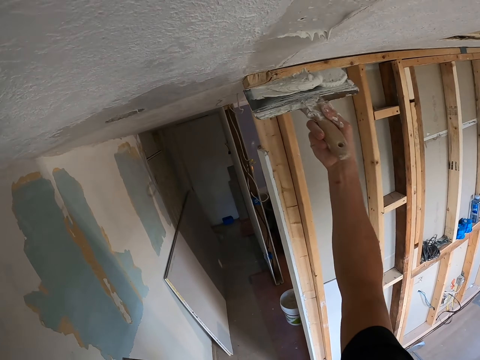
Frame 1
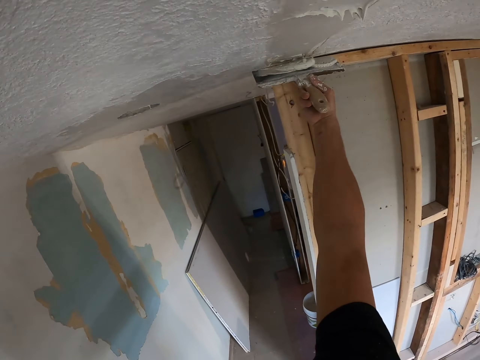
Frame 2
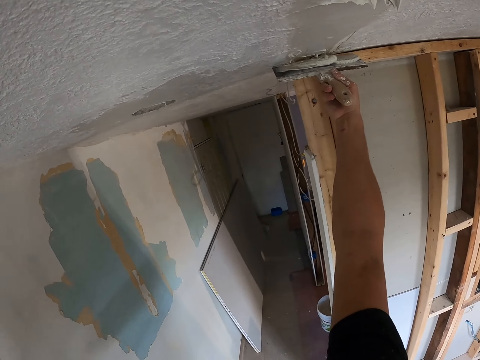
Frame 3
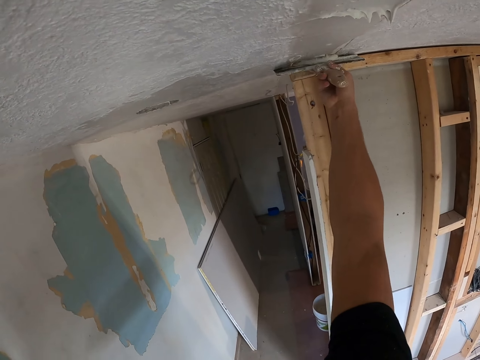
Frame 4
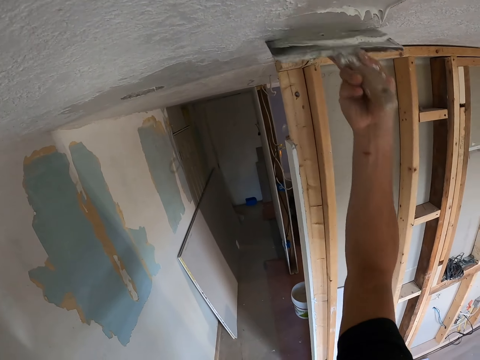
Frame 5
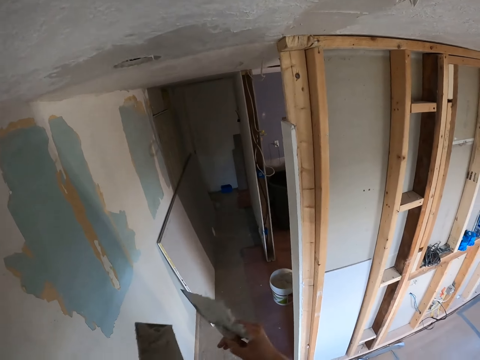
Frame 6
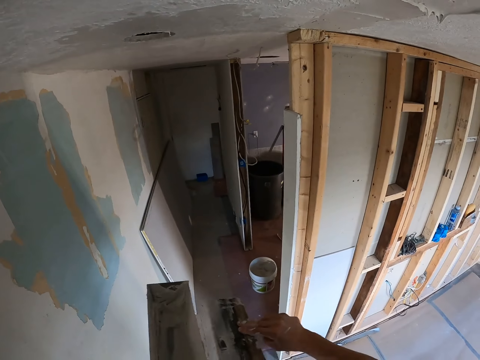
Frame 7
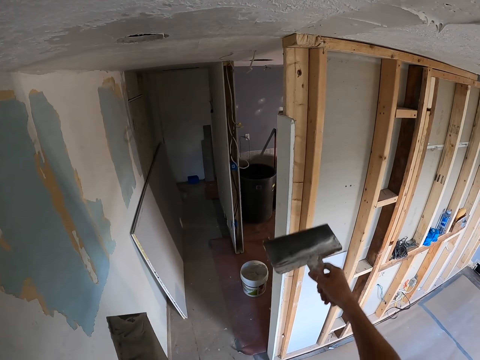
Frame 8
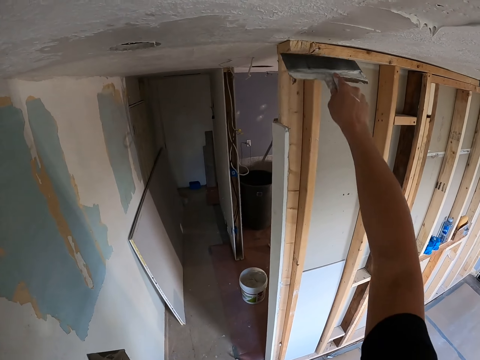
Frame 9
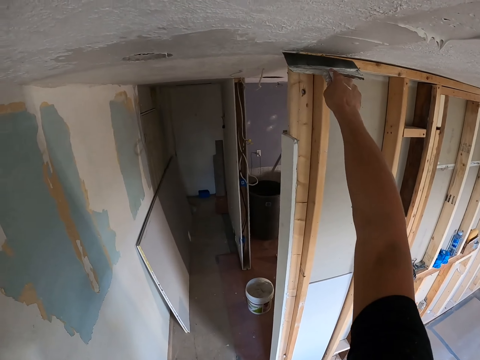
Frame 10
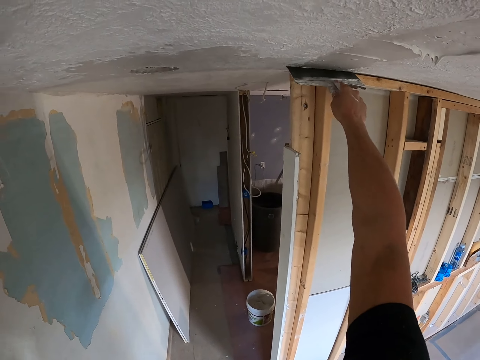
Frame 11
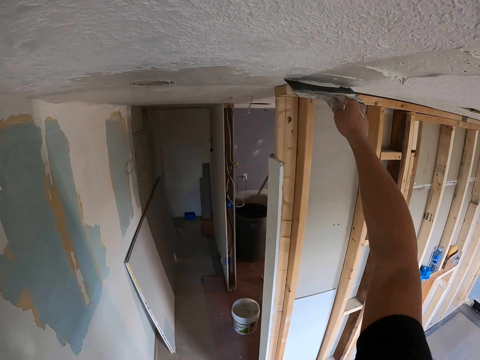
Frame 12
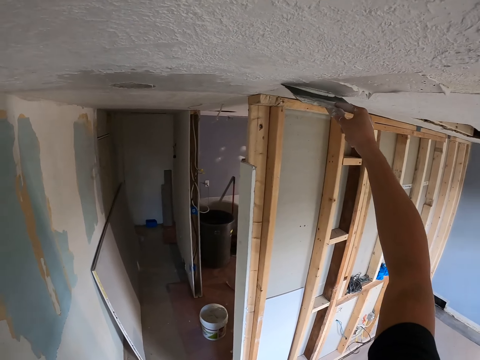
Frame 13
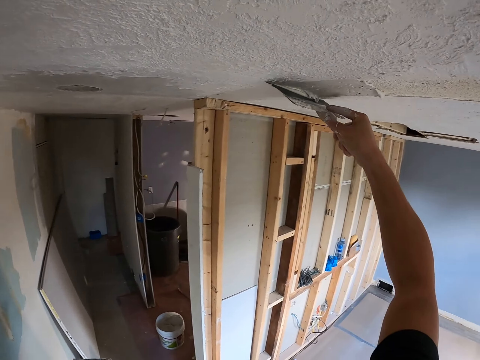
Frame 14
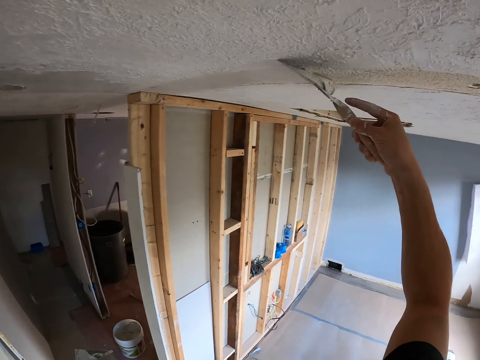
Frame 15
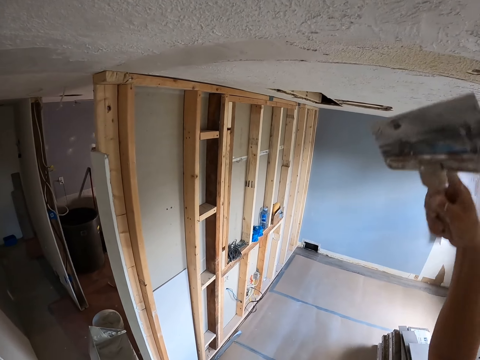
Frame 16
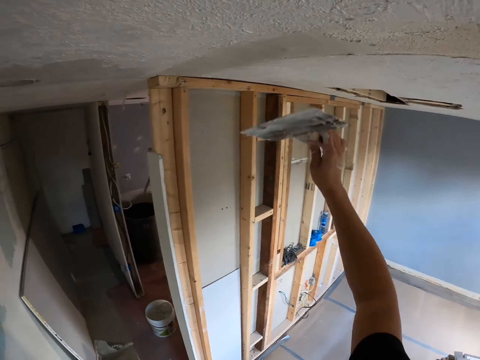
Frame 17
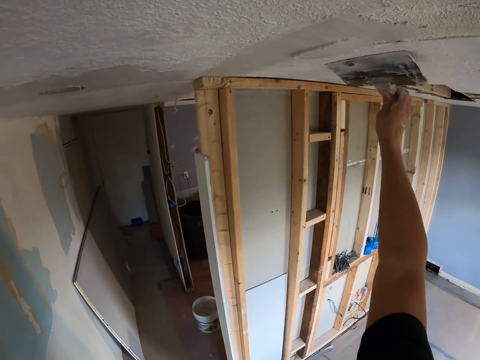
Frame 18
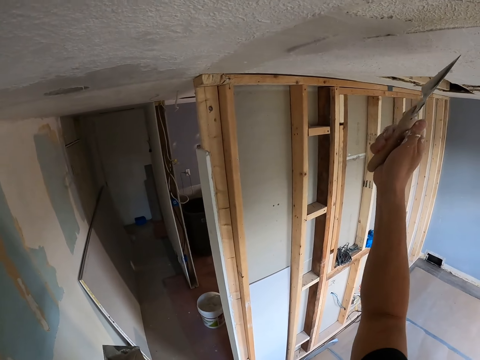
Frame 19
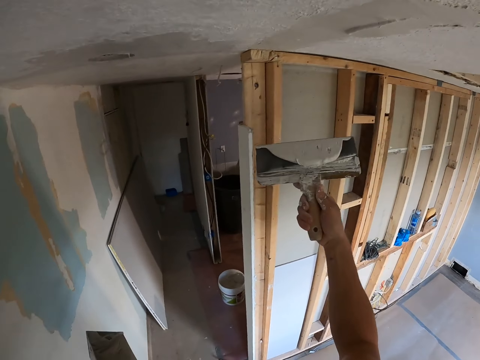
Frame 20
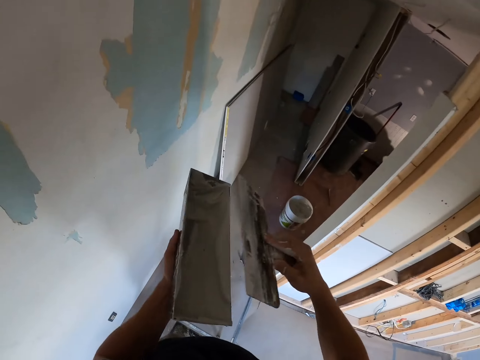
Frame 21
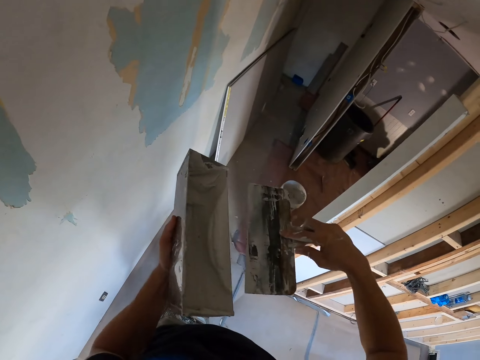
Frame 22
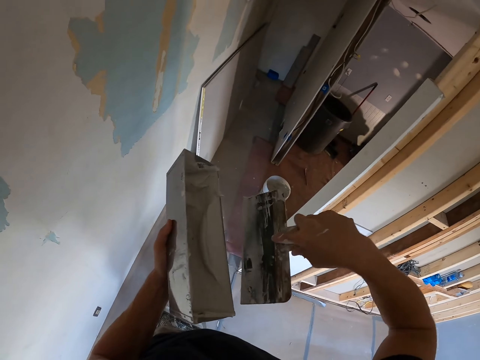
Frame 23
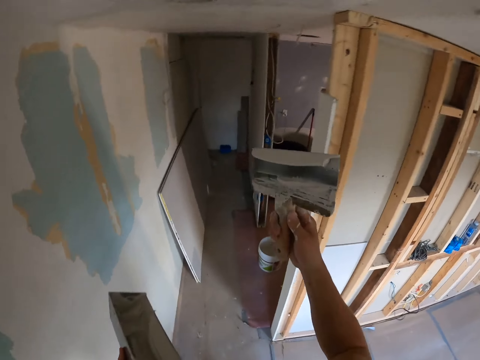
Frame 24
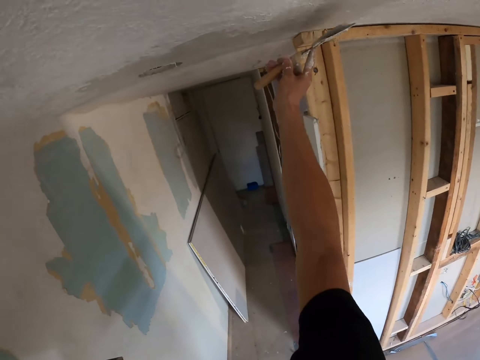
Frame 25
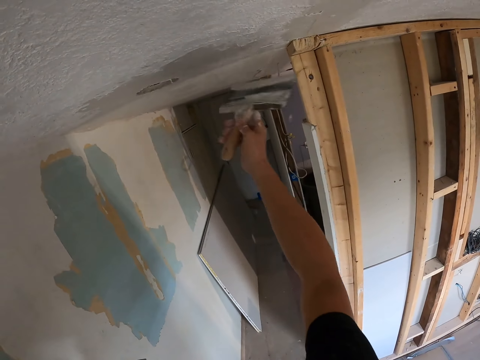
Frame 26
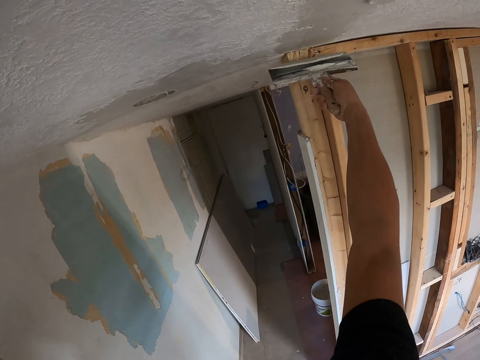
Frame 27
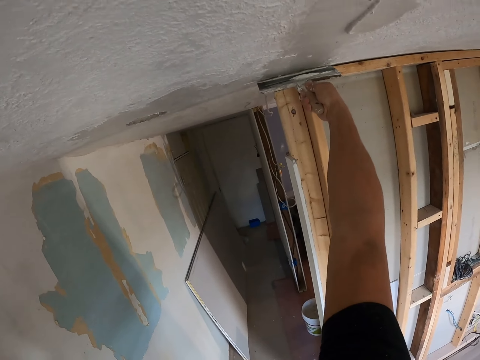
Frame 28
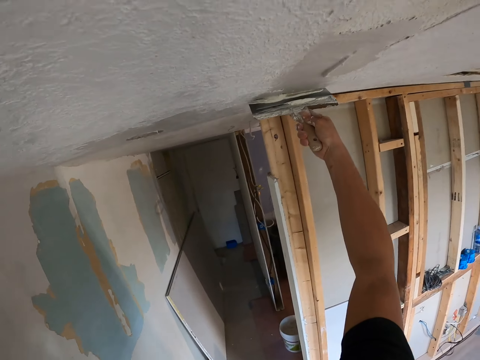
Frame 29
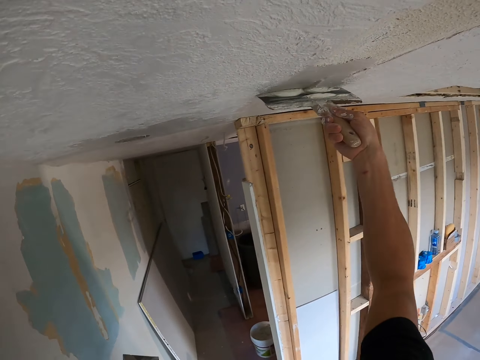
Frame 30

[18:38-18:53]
The camera wearer adjusts the paint and rubs the paint scraper on the container. They paint the ceiling and collect the remaining paint. They paint. They adjust the paint and rub the paint scraper on the container. They paint the ceiling.

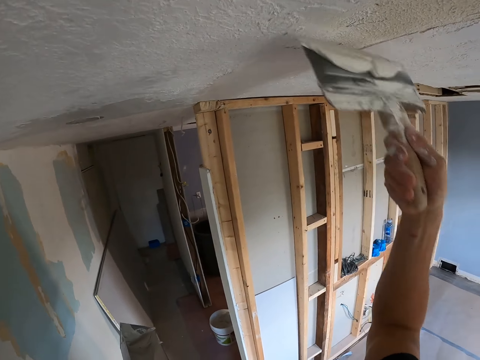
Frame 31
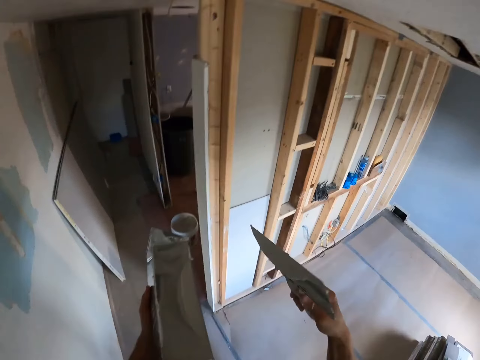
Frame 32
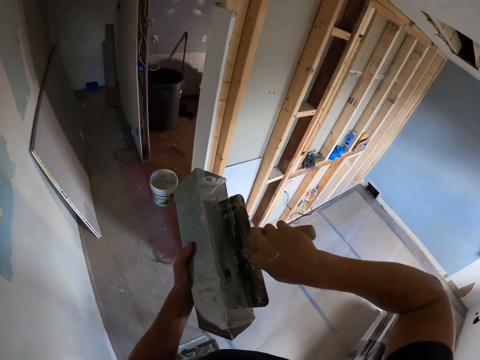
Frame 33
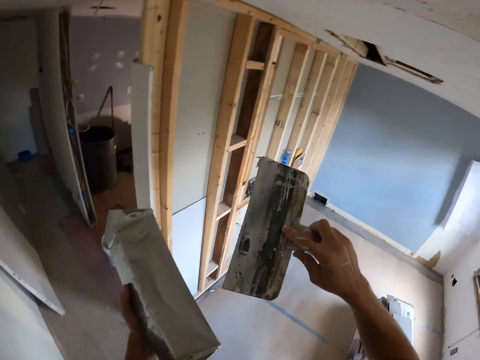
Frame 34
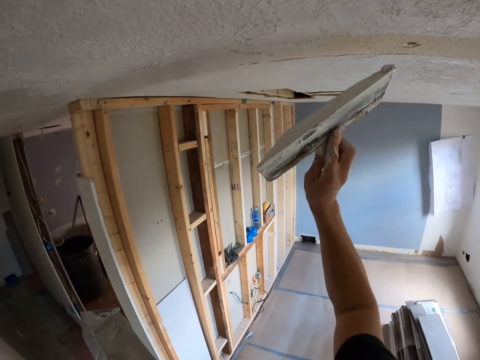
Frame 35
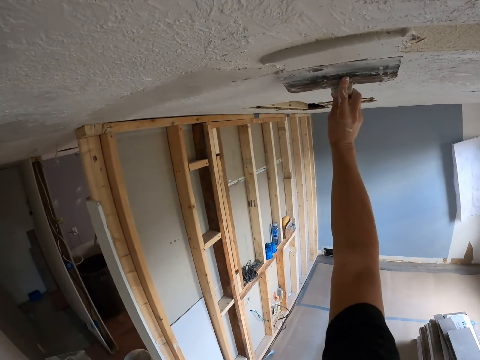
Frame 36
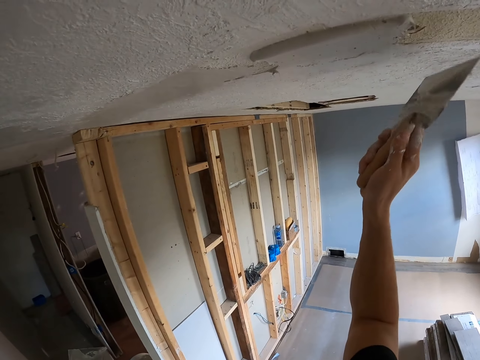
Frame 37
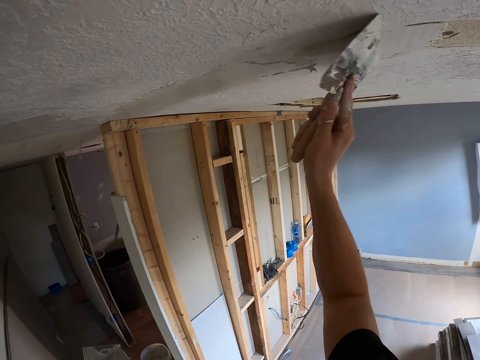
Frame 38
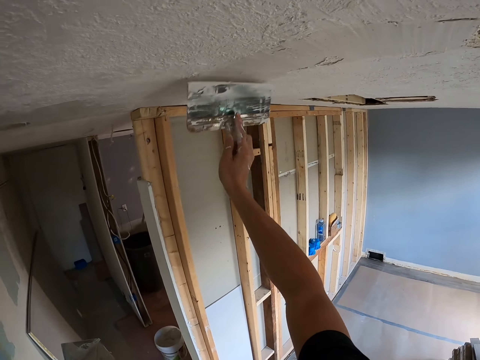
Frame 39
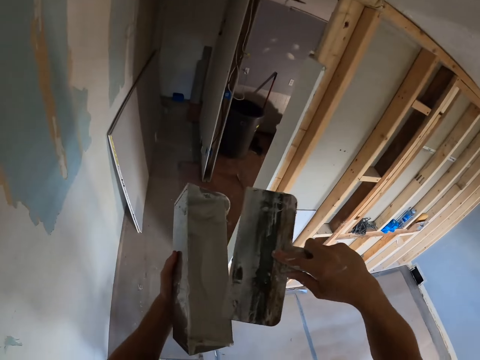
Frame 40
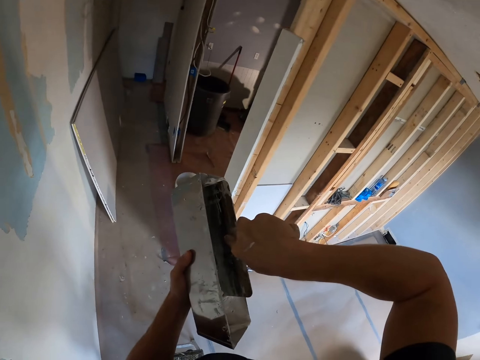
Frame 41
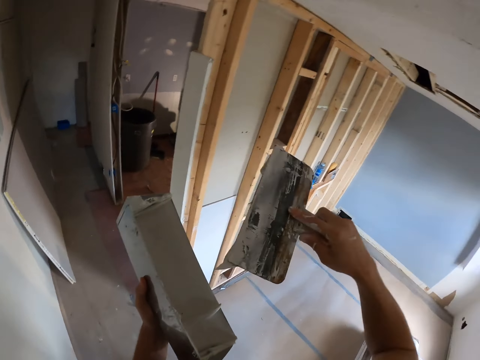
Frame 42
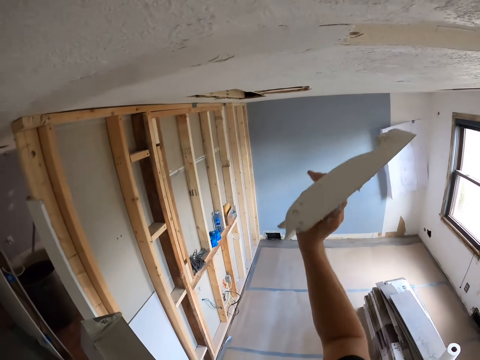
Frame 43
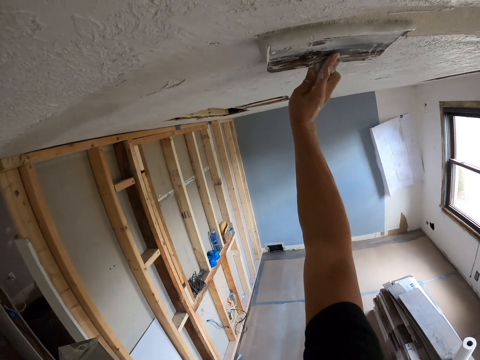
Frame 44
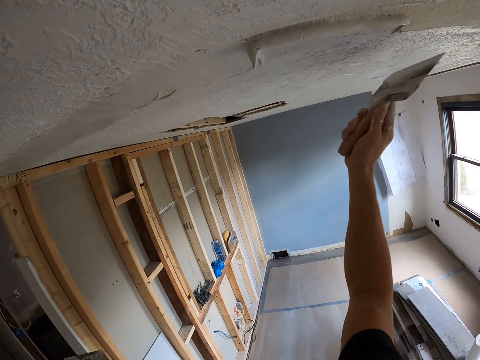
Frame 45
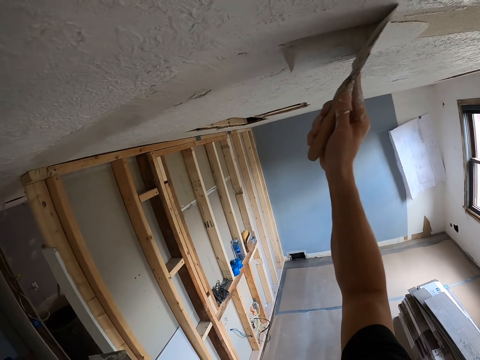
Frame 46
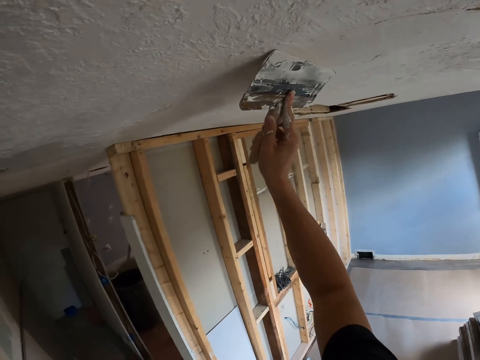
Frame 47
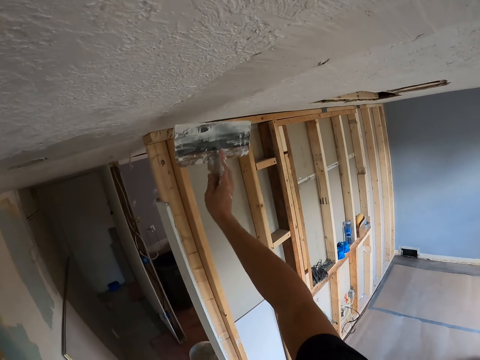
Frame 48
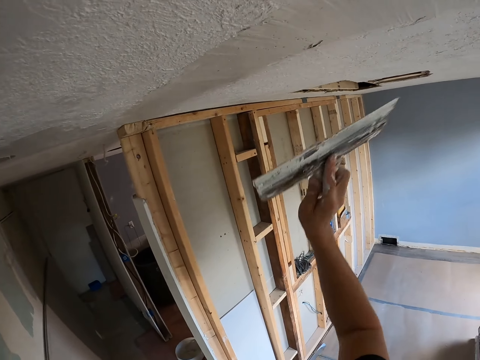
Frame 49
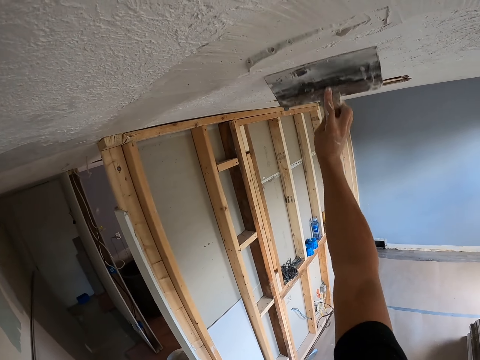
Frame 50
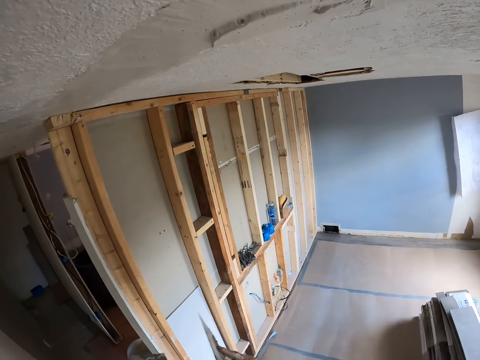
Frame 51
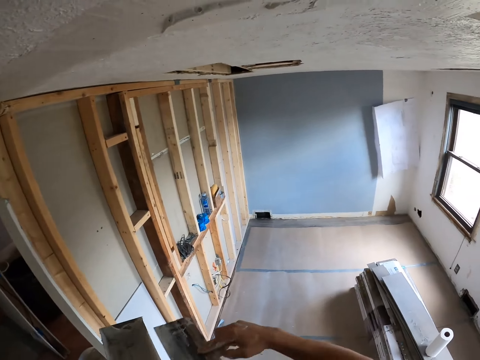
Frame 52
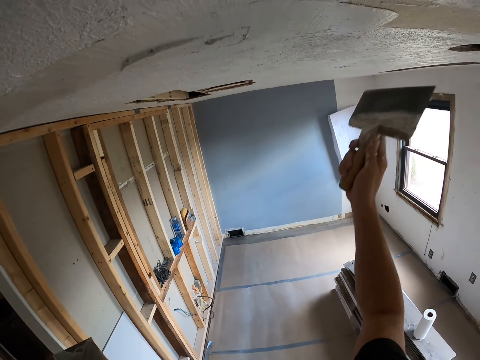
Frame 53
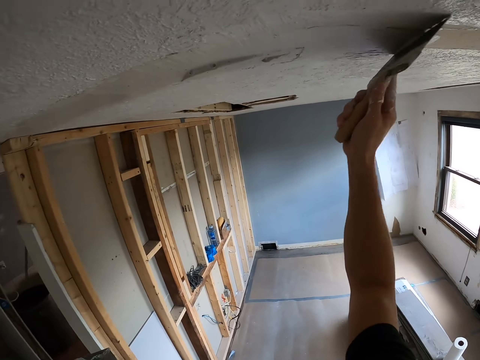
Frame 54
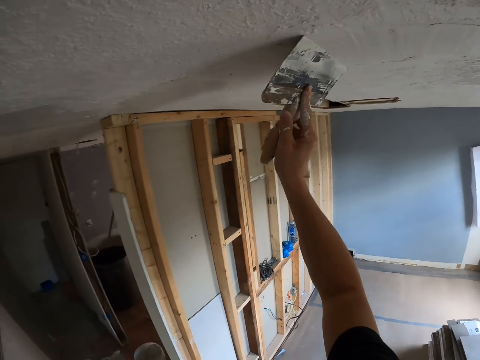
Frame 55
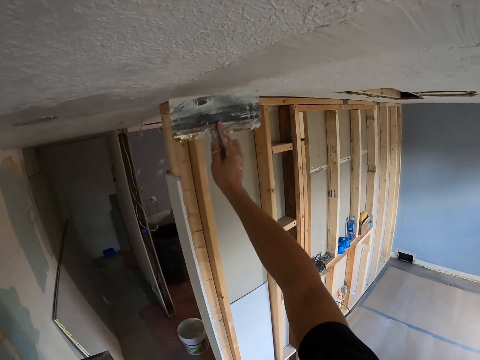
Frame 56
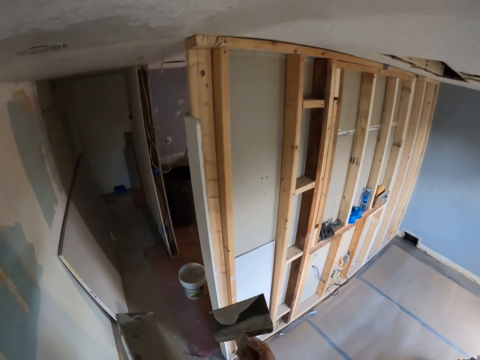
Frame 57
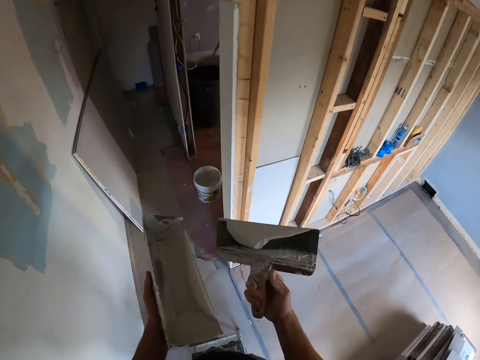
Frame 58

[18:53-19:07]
The camera wearer adjusts the paint. They pick paint from the container. They paint the ceiling. They adjust the paint. They pick paint from the container. They paint the ceiling. They rub the paint scraper on the container. They adjust the paint. They collect the remaining paint. They paint the ceiling.
